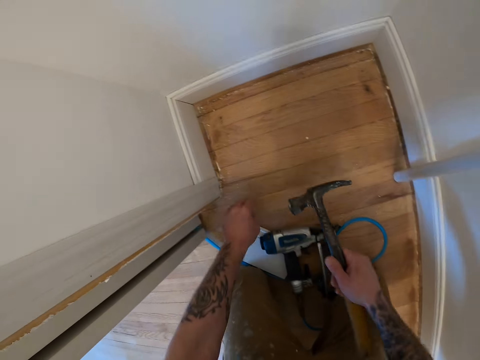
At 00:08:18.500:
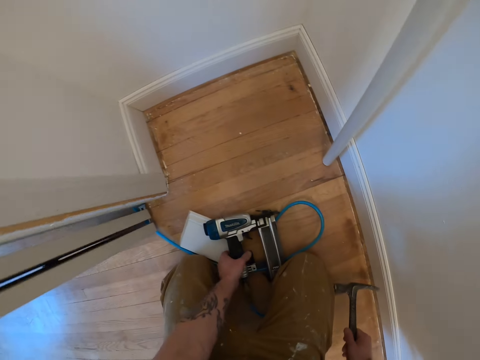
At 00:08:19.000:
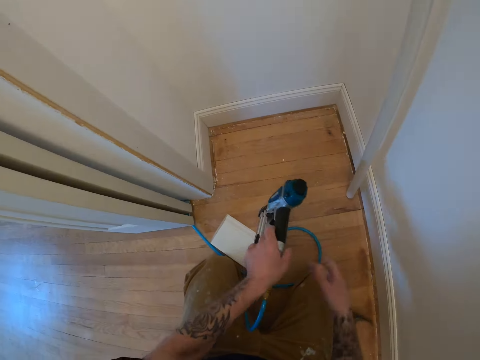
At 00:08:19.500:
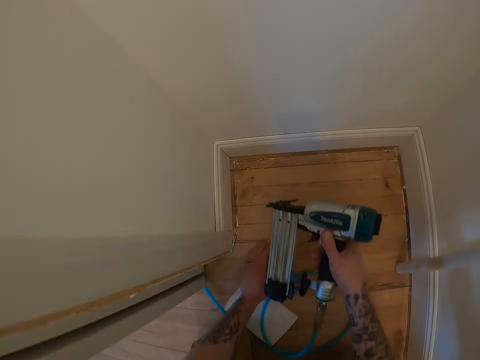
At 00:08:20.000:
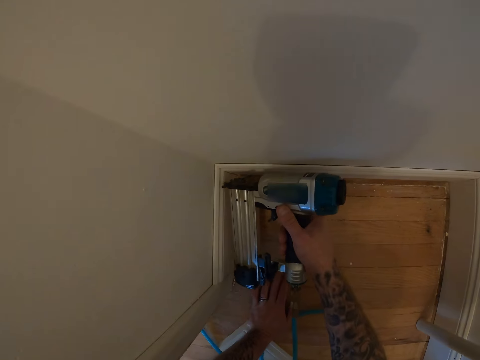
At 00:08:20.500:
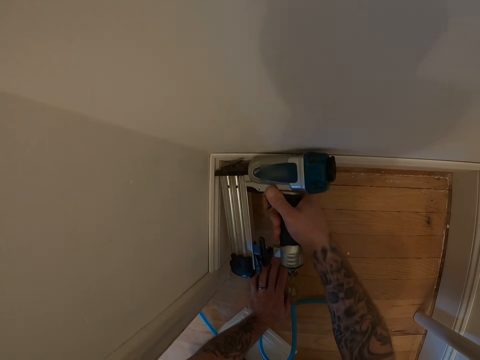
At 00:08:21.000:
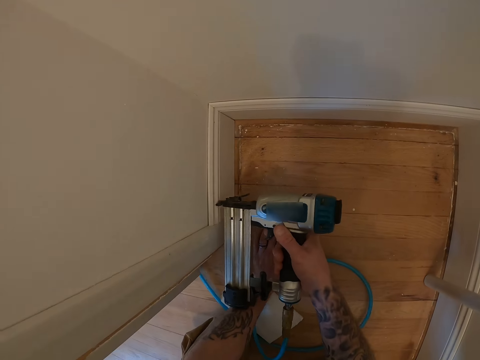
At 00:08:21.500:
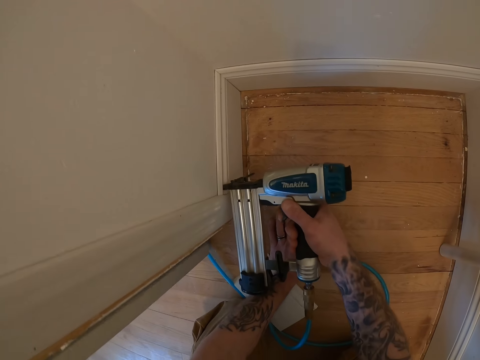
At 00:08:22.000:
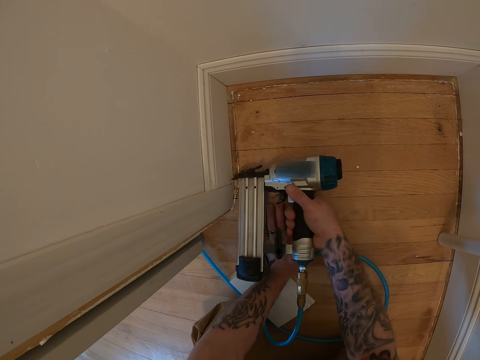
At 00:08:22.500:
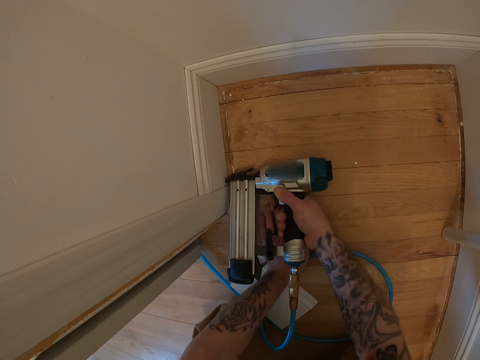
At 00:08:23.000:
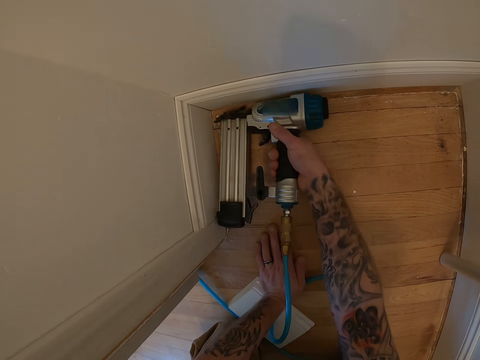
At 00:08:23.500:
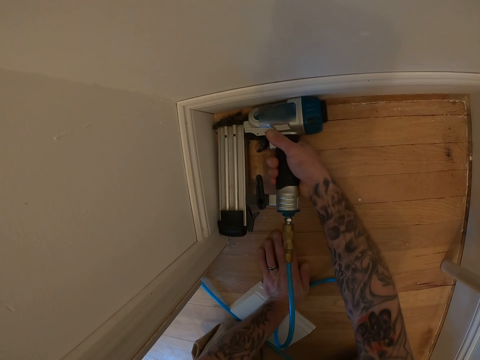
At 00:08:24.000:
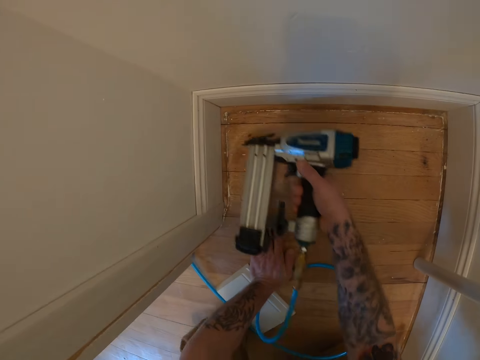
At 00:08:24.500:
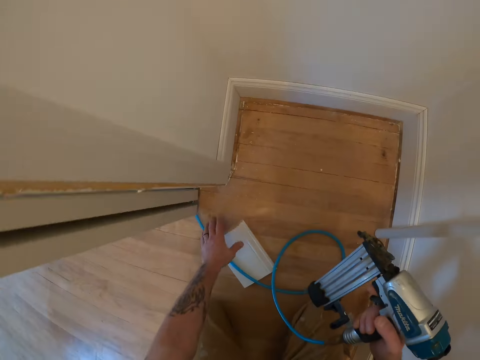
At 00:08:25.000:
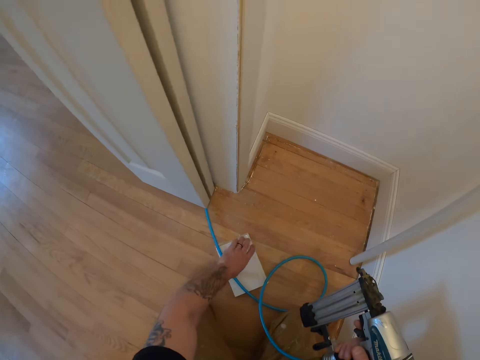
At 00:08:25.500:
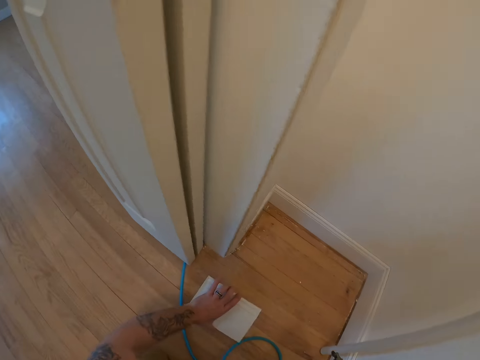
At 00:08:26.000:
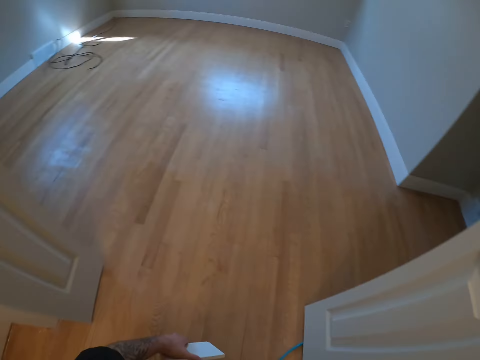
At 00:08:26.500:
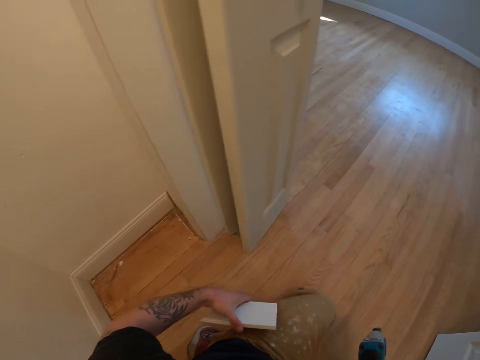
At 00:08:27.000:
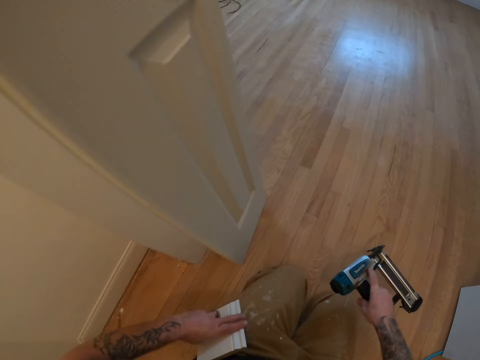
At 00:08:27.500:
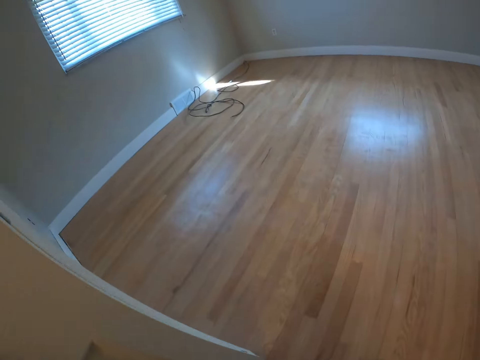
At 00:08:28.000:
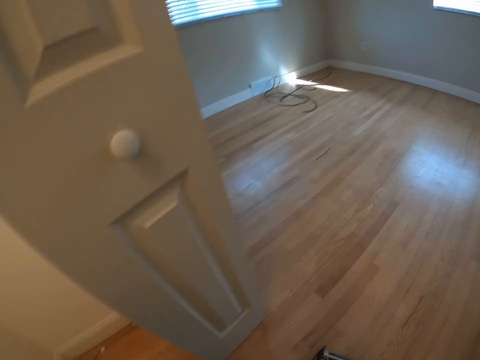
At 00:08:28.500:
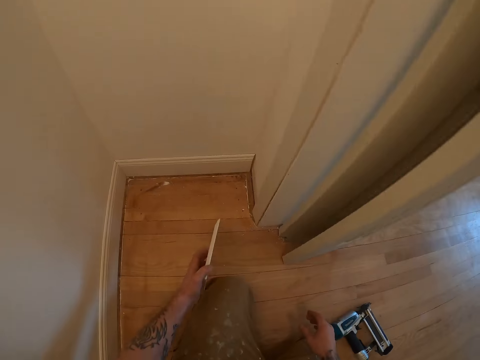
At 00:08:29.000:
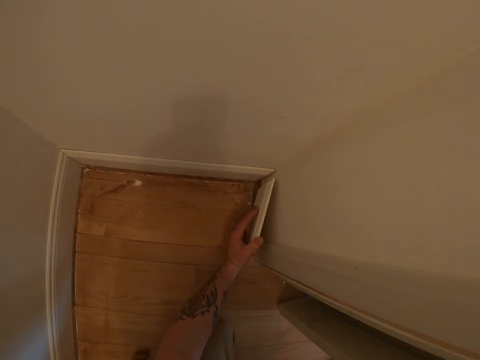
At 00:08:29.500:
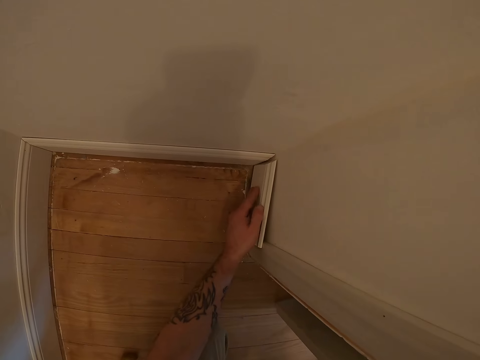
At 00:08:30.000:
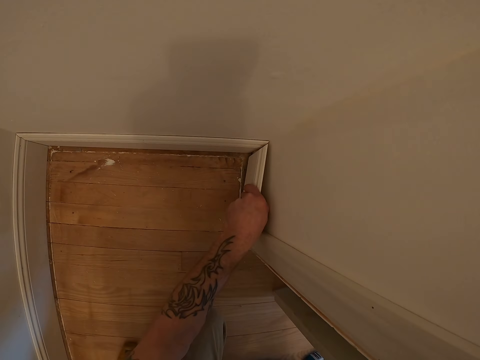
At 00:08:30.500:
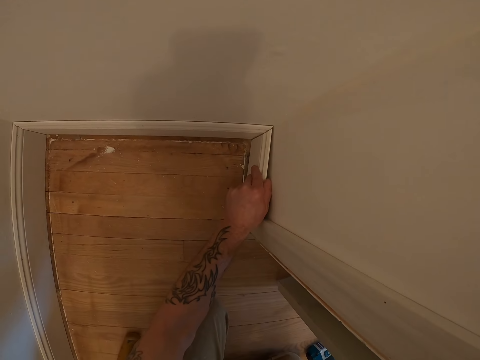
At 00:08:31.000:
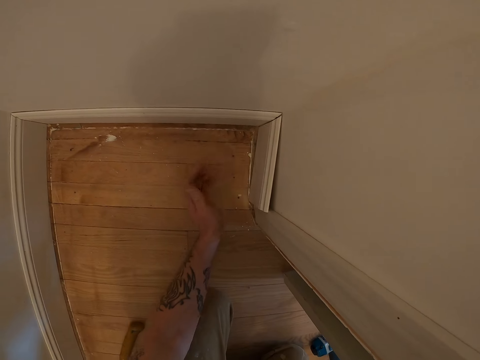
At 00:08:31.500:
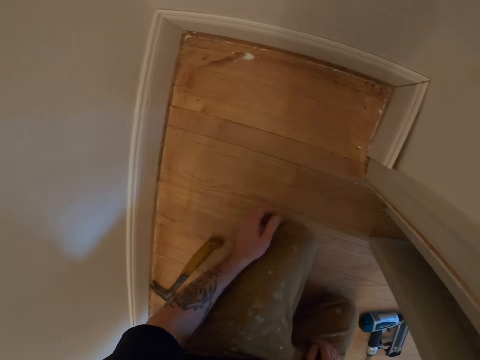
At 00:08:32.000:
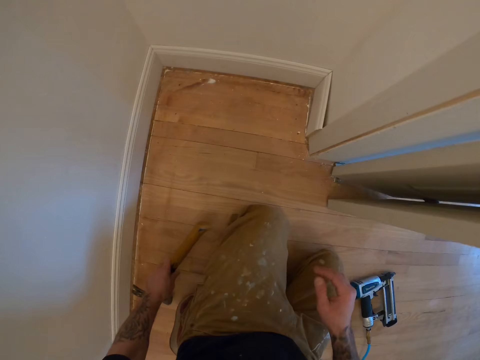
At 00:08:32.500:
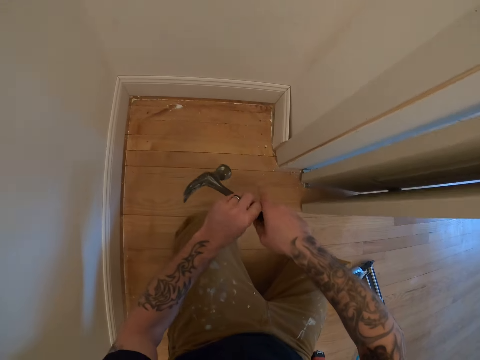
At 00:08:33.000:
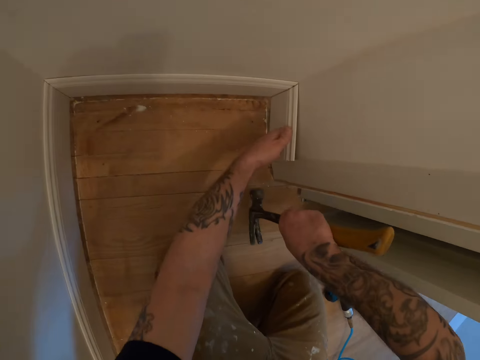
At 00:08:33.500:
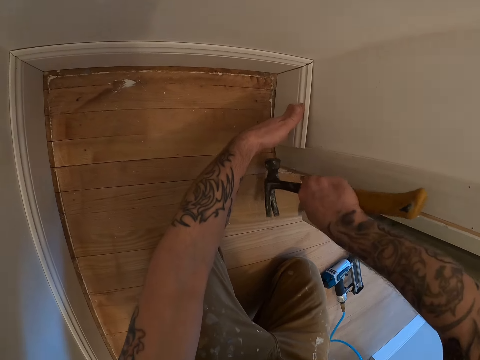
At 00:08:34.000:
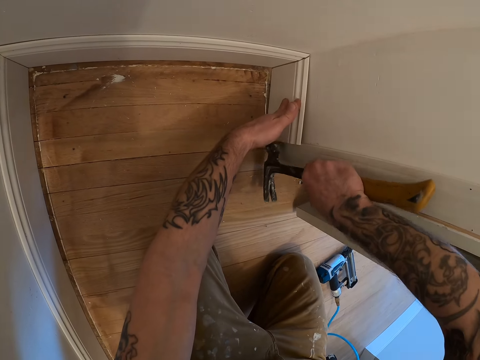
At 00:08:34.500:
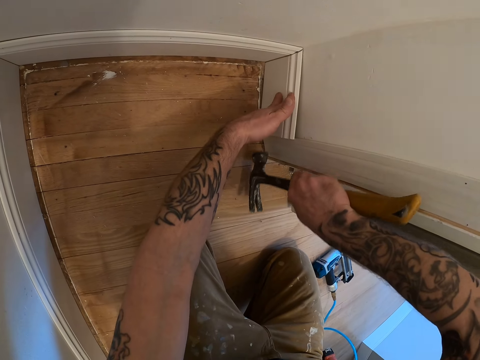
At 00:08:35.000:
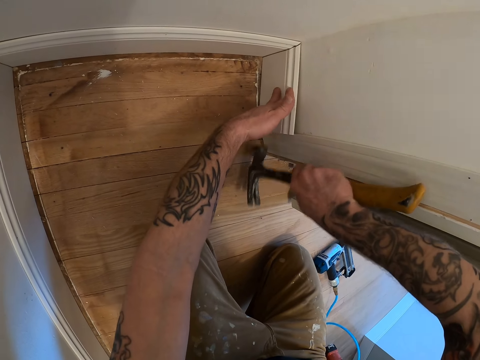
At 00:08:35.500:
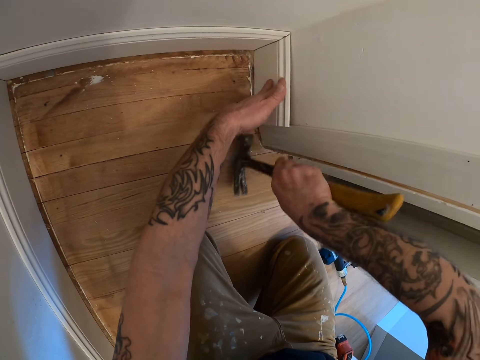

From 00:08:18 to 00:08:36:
The camera wearer lays the hammer on the floor. They pick up the nail gun on the floor and nail the wood to the wall with the nail gun. They pick up the wood on the floor. They insert the wood against the wall in the closet. They pick up the hammer on the floor and hammer the wood to the wall.

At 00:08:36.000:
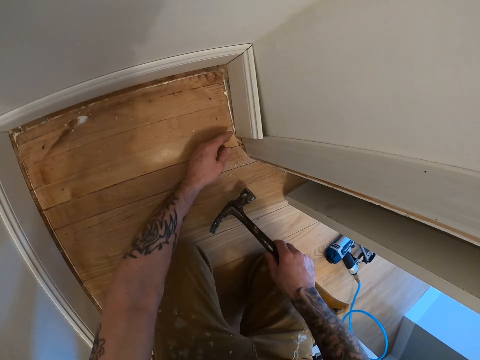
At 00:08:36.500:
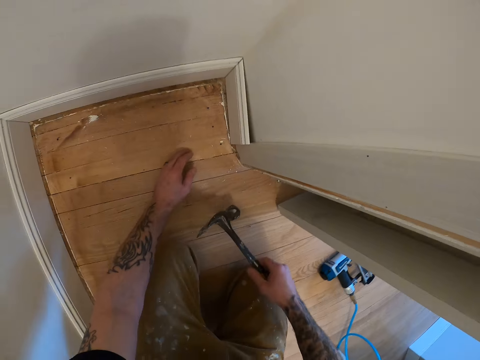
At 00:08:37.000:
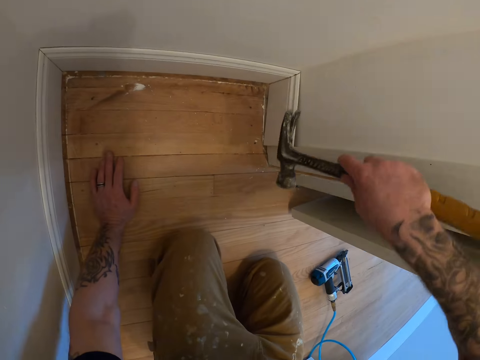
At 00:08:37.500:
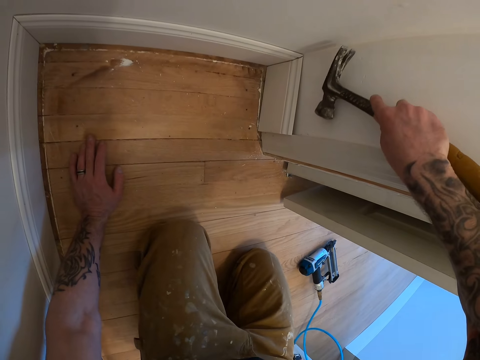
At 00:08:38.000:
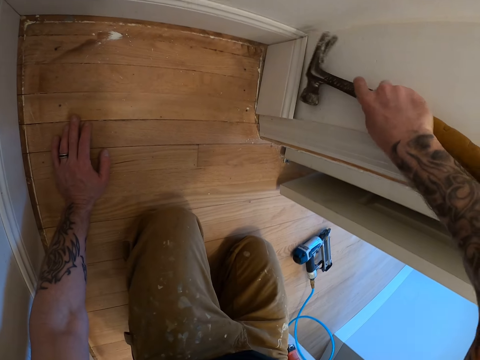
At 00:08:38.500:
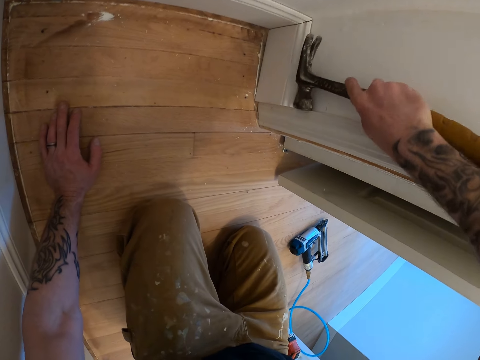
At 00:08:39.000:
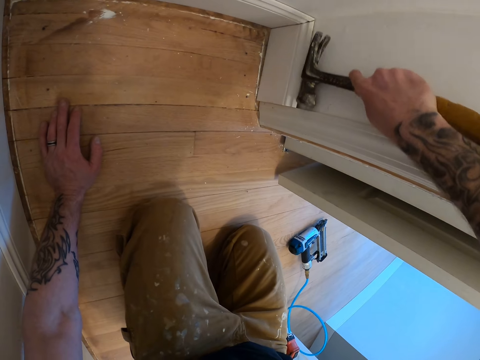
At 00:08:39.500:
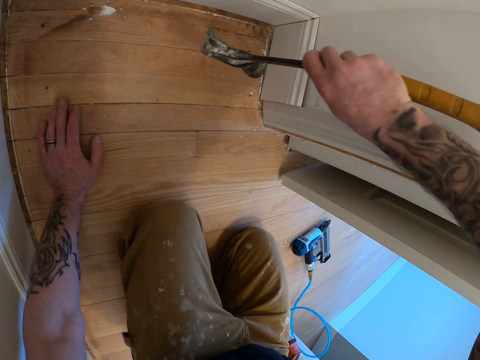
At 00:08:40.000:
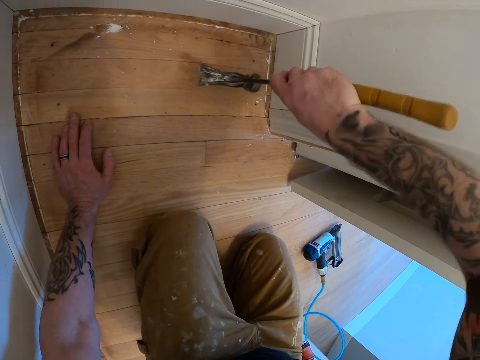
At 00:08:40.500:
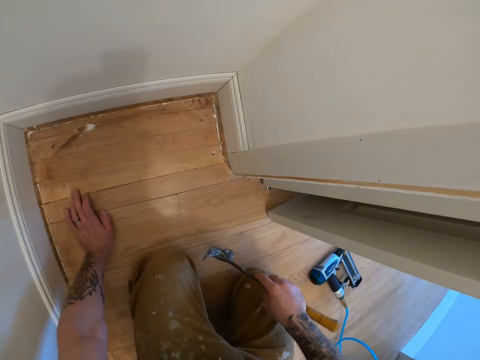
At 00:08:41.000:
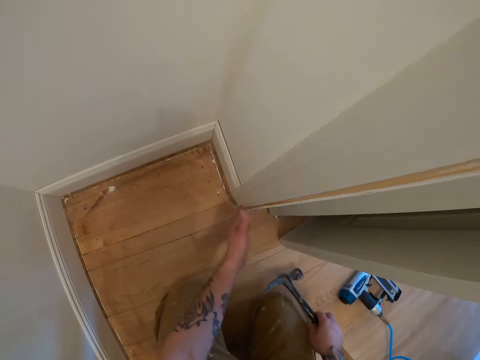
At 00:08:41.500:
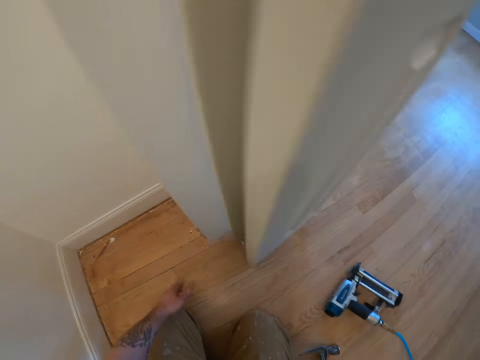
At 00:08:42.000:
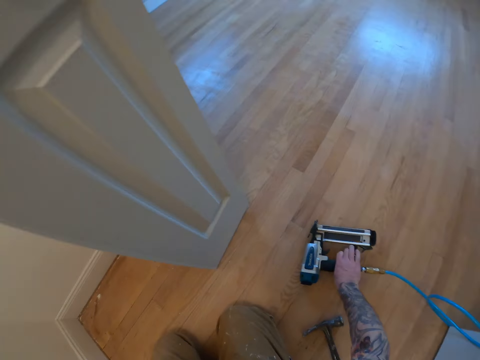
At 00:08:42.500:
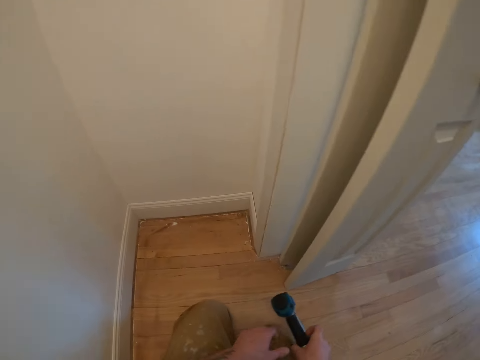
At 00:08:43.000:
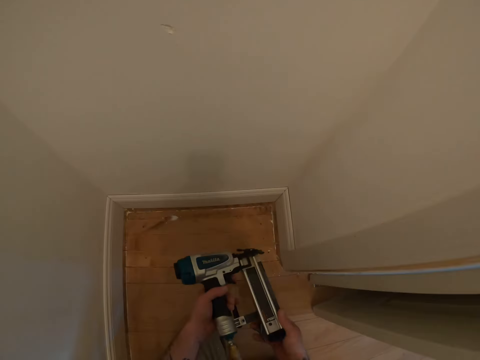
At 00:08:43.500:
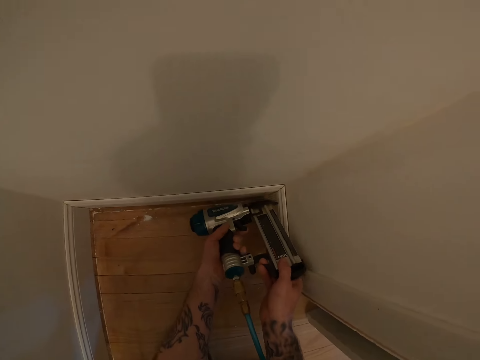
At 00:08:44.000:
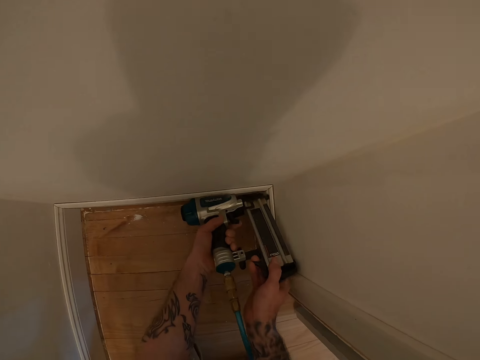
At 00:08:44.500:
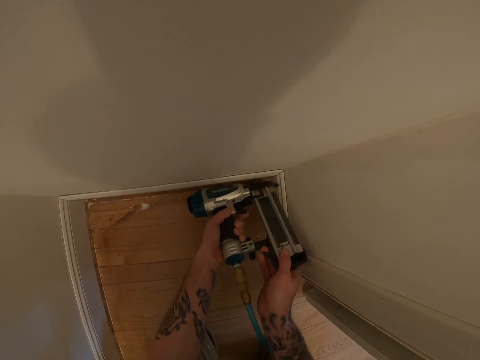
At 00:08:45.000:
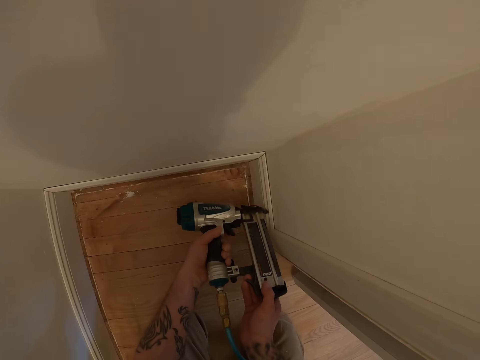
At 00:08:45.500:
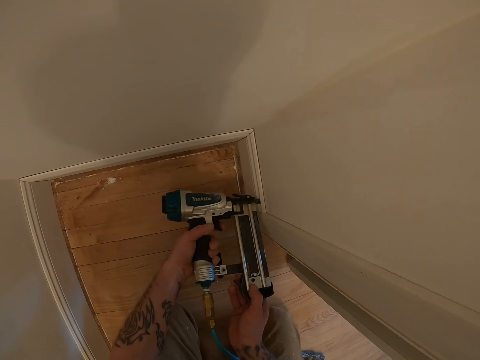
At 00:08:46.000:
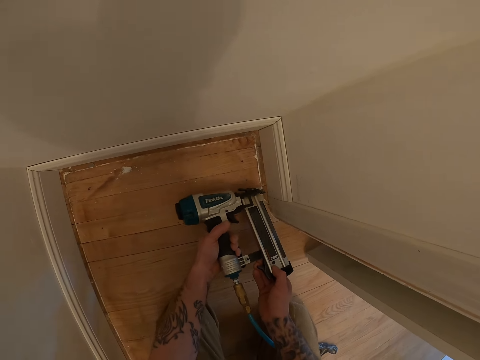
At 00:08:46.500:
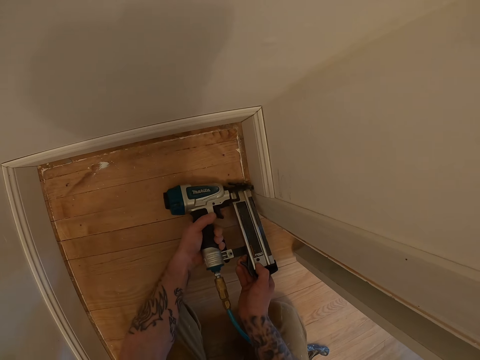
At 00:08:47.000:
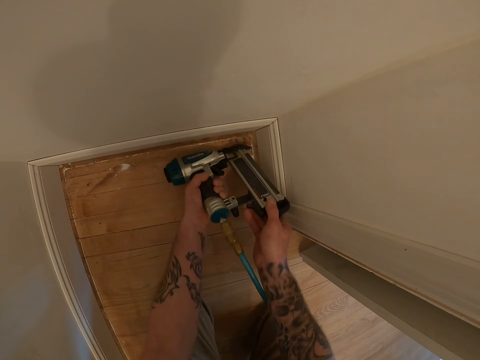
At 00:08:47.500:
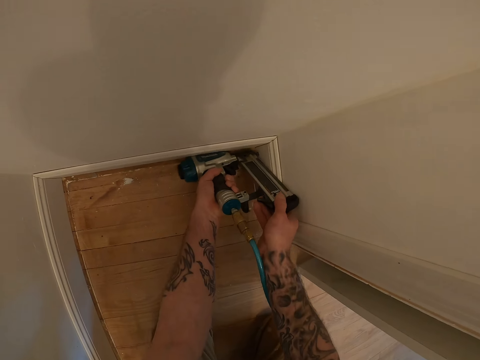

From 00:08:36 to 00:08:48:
The camera wearer hammers the door frame. They fit the baseboard to the wall. They drop the hammer on the floor. They pick up the nail gun on the floor and nail the wood to the wall with the nail gun.
